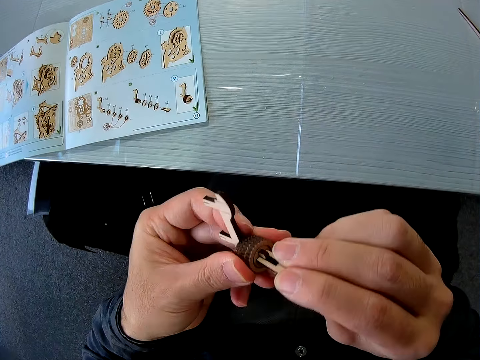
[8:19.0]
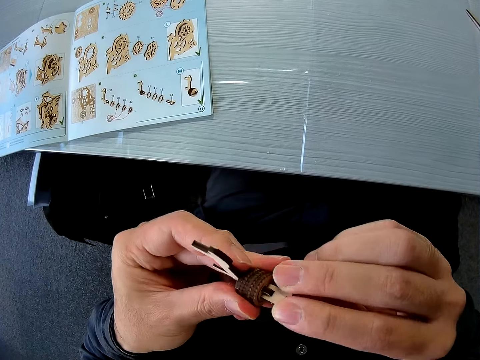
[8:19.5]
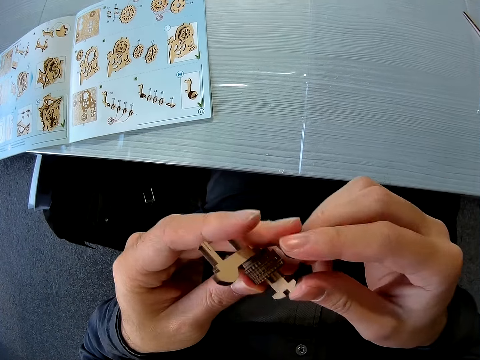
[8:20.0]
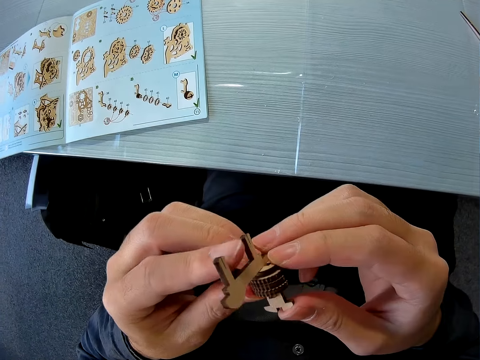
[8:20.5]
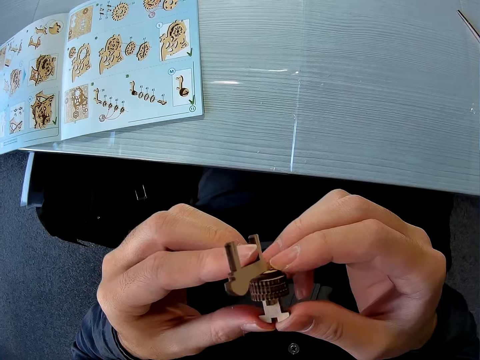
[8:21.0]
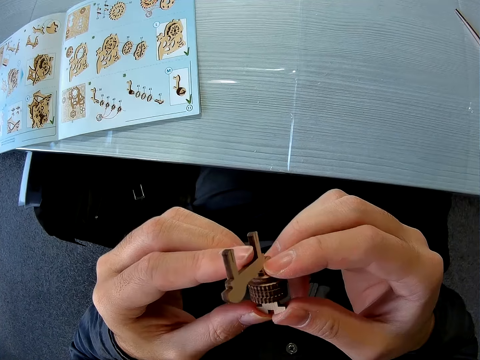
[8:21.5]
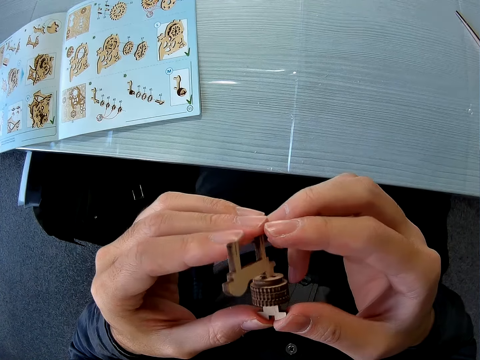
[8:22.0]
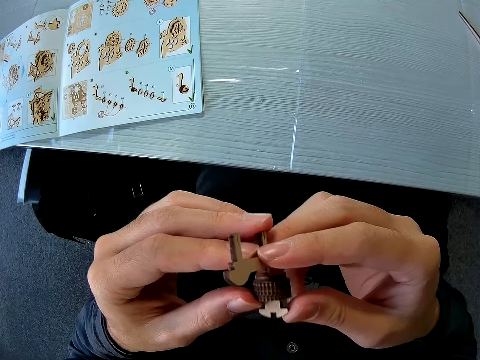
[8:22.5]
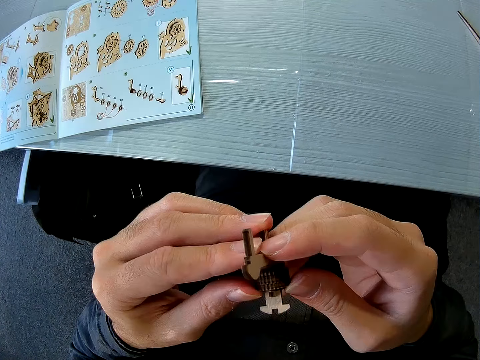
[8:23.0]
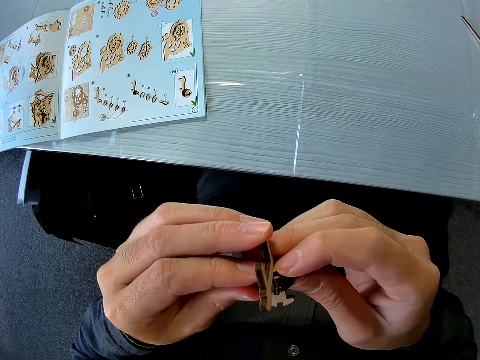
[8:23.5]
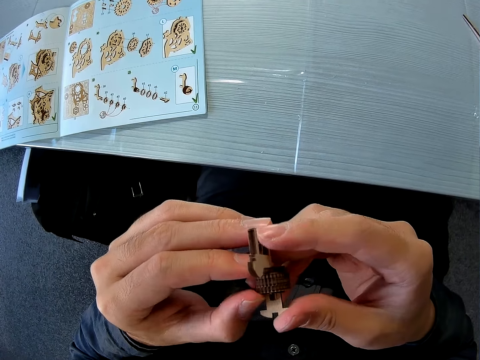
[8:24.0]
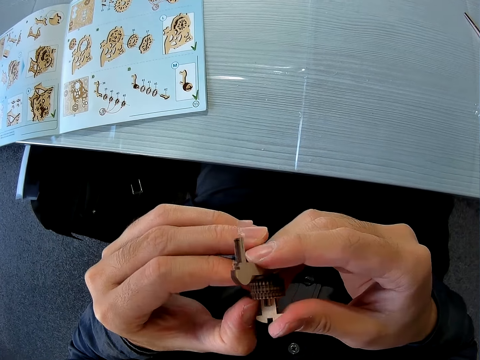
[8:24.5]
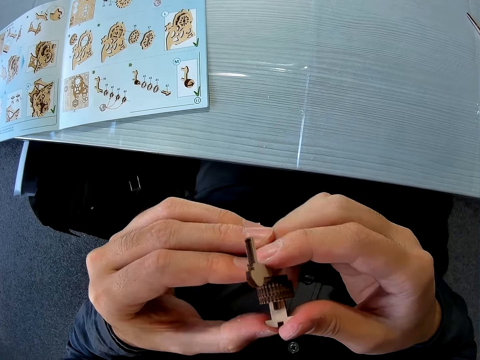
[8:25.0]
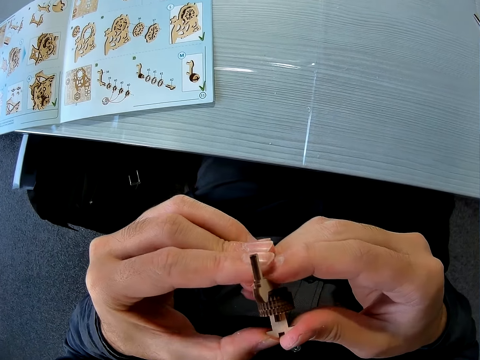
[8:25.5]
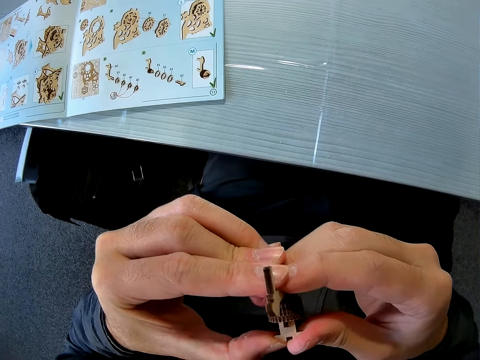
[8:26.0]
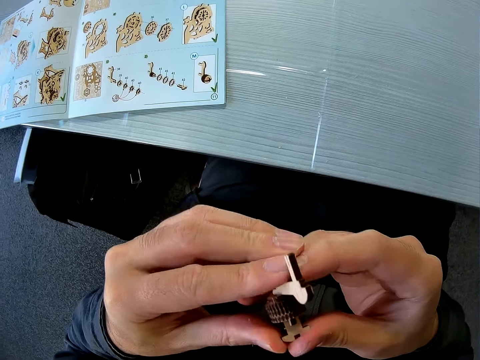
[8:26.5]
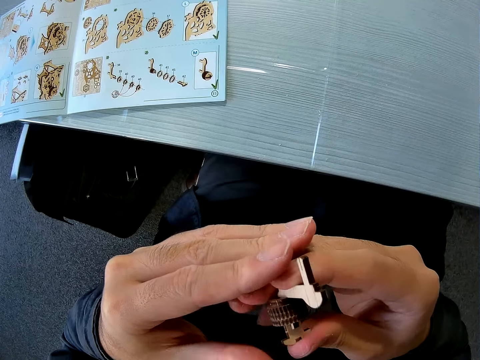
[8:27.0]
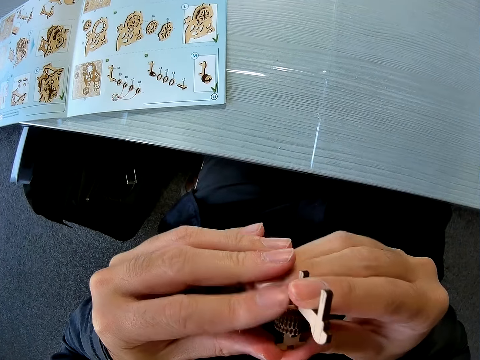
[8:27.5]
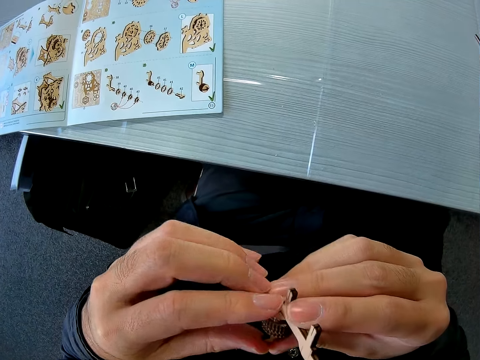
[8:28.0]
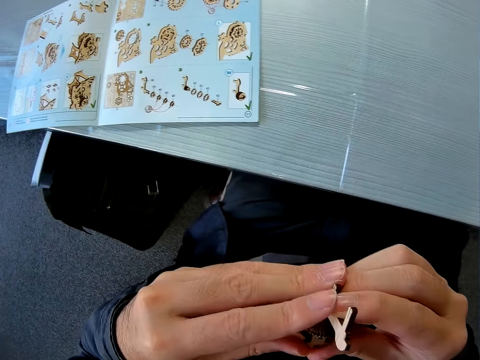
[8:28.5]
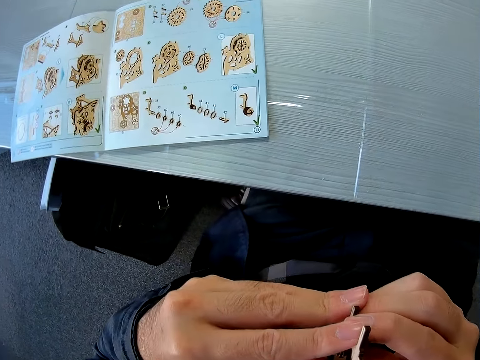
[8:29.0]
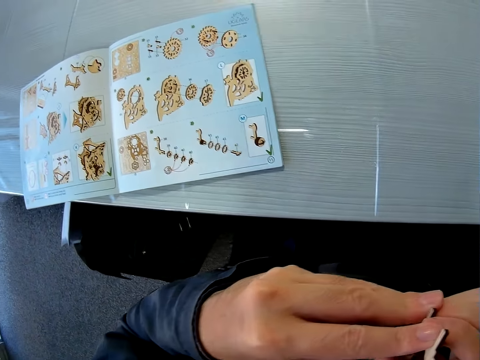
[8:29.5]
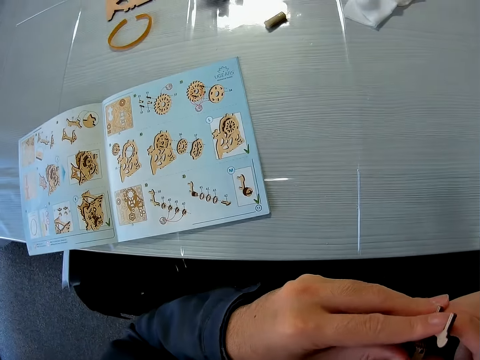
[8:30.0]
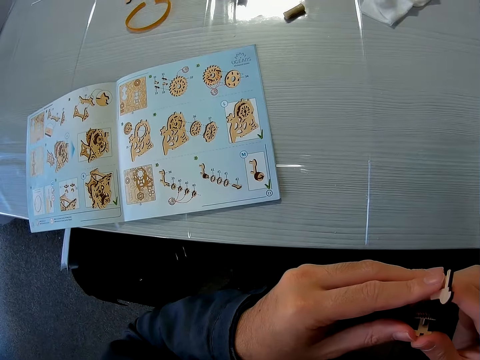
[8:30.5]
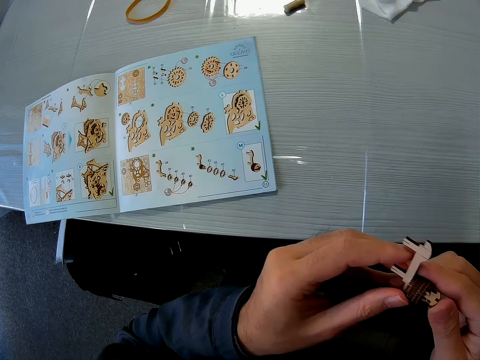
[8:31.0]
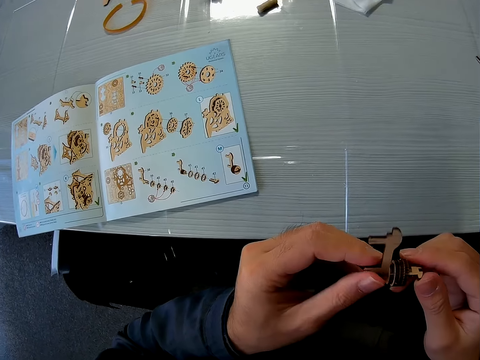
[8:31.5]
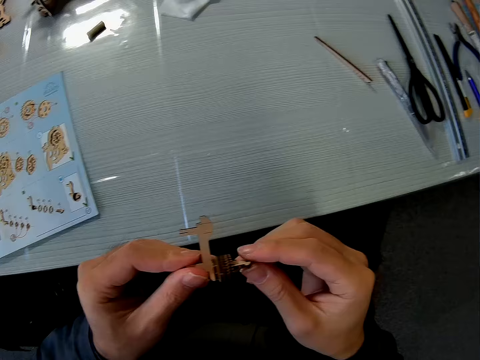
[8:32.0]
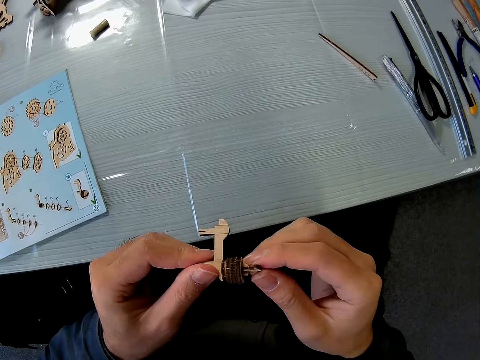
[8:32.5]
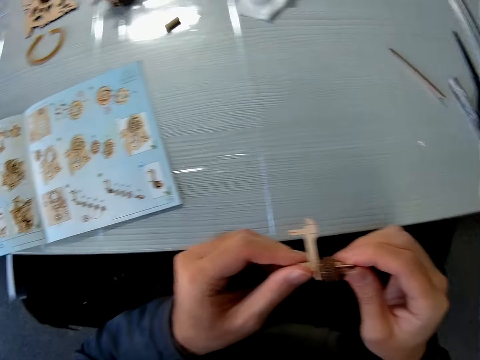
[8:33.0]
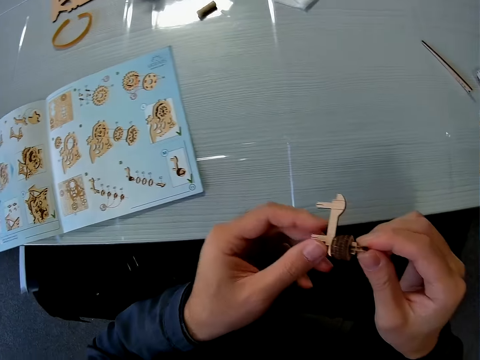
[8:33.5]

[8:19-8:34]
The camera wearer looks at the gear model. They press the gear models together. They look at the pictures.

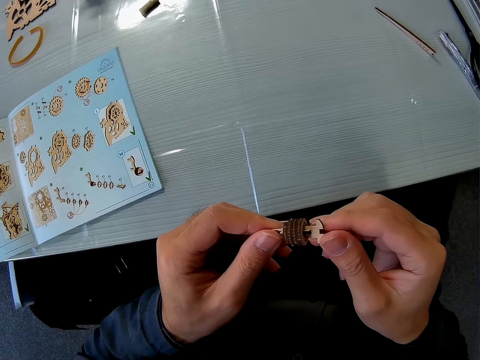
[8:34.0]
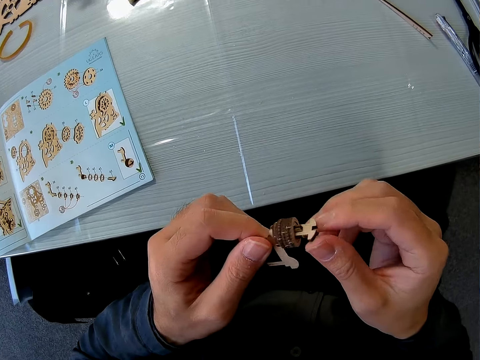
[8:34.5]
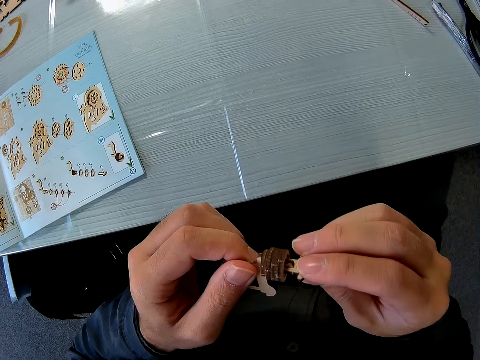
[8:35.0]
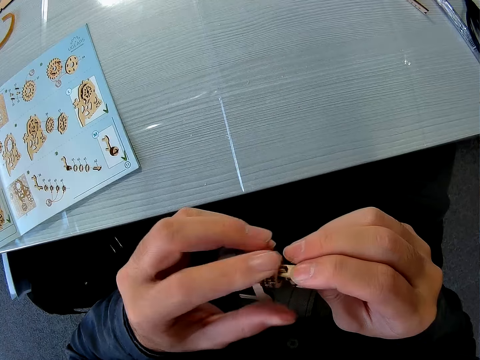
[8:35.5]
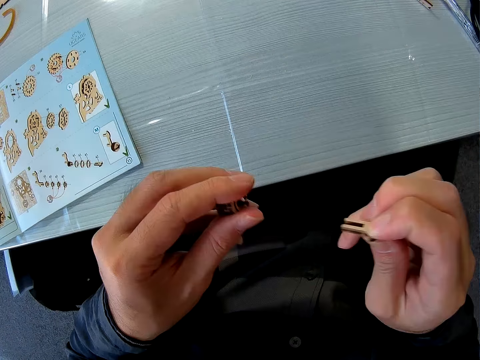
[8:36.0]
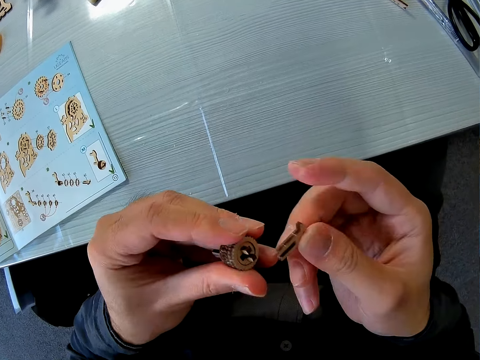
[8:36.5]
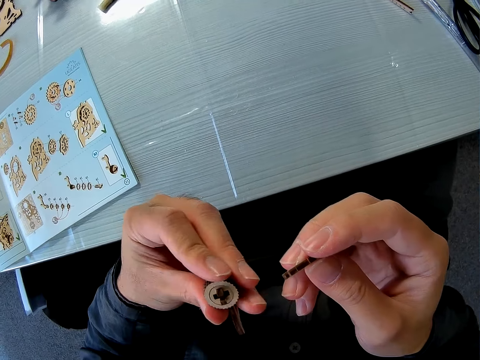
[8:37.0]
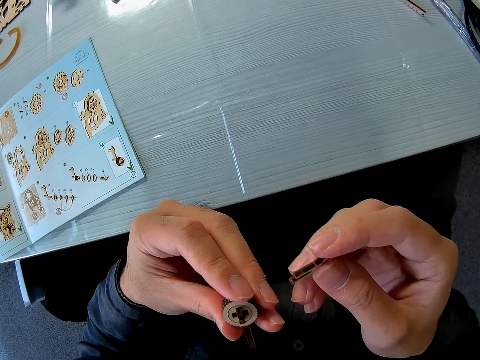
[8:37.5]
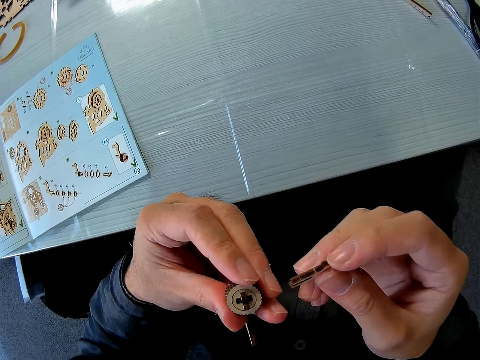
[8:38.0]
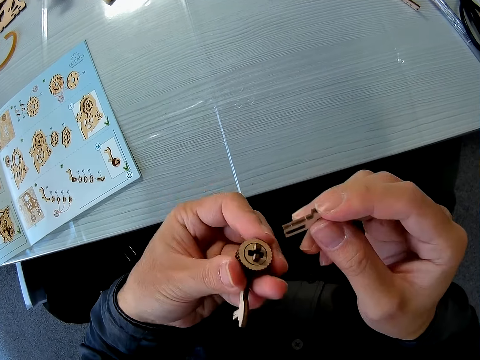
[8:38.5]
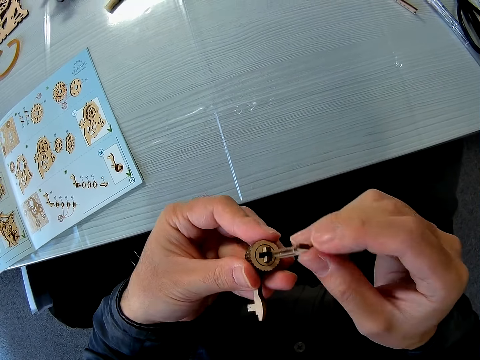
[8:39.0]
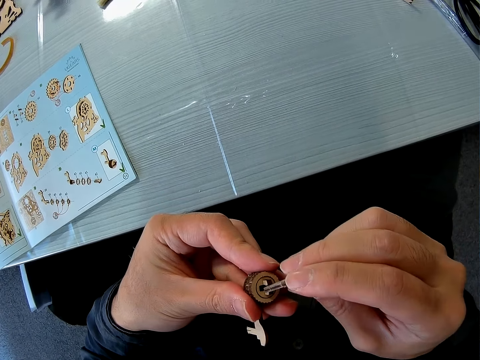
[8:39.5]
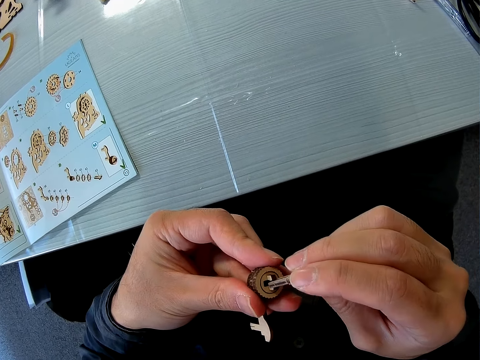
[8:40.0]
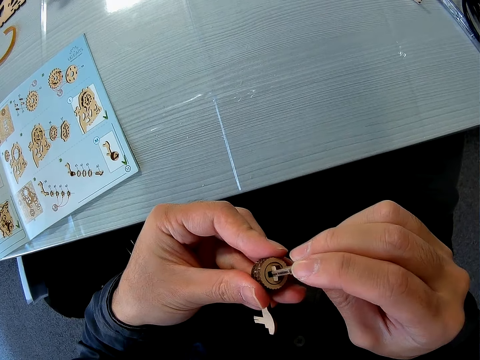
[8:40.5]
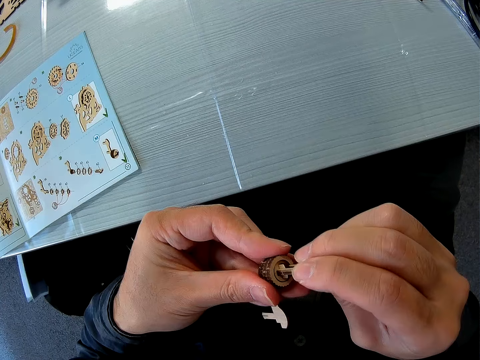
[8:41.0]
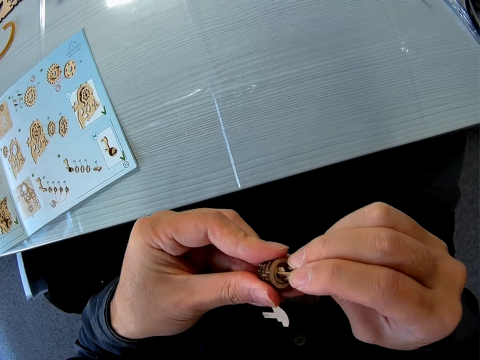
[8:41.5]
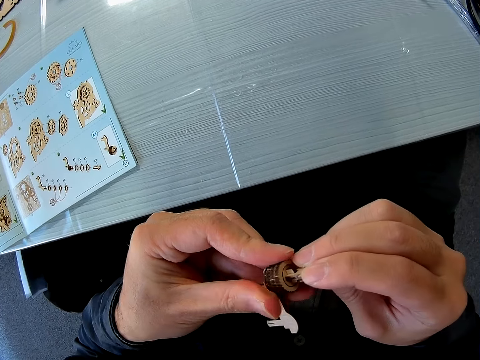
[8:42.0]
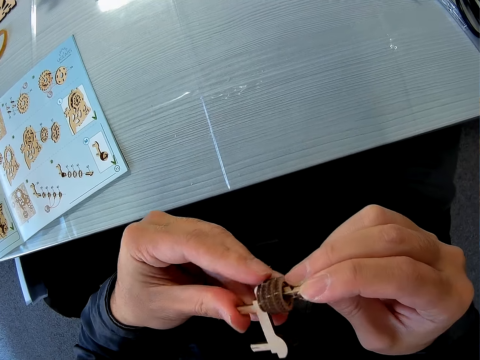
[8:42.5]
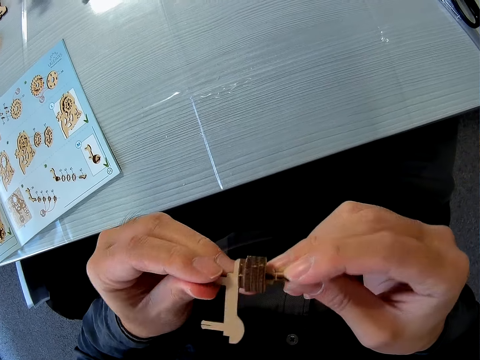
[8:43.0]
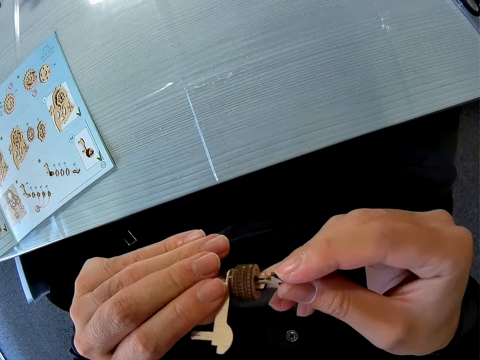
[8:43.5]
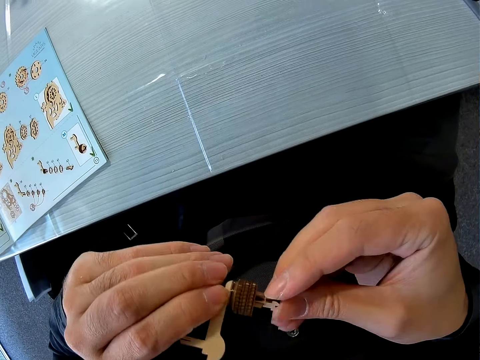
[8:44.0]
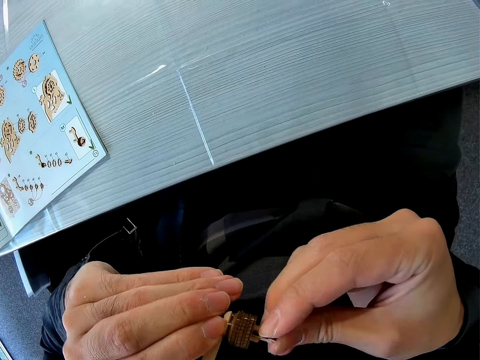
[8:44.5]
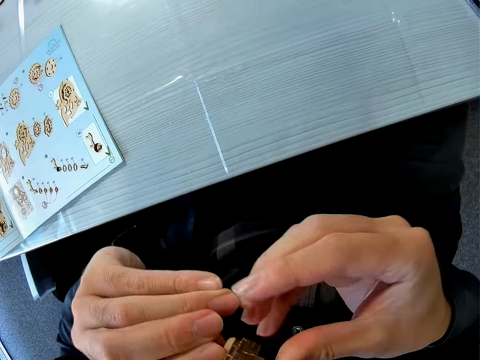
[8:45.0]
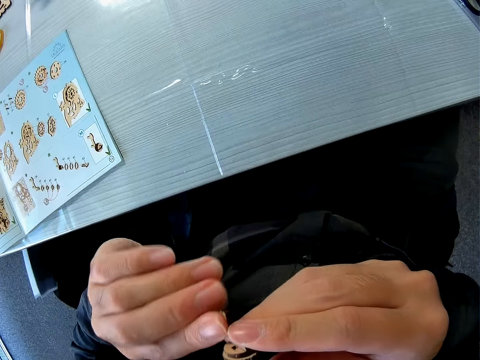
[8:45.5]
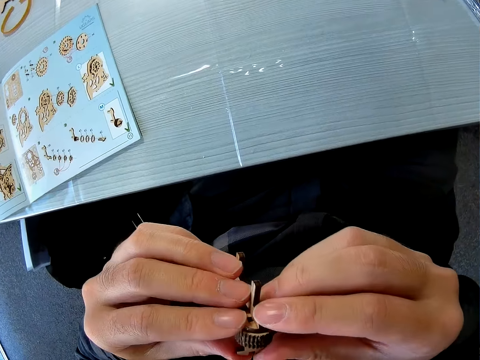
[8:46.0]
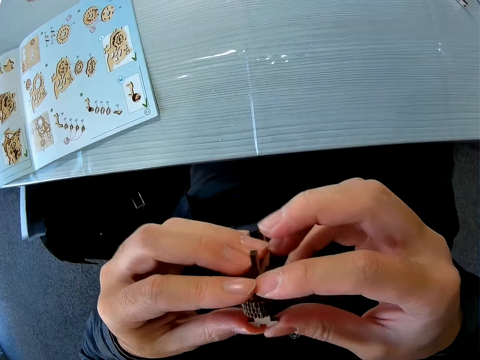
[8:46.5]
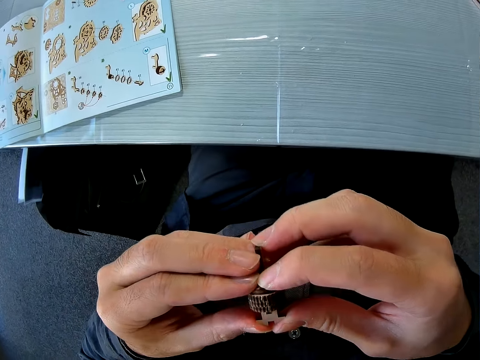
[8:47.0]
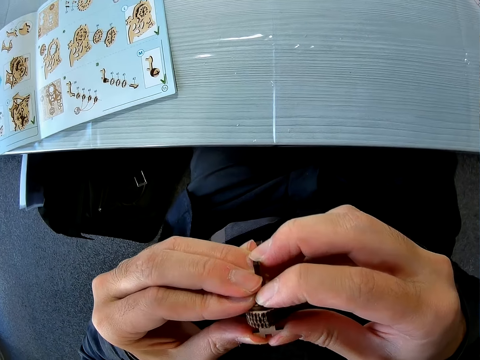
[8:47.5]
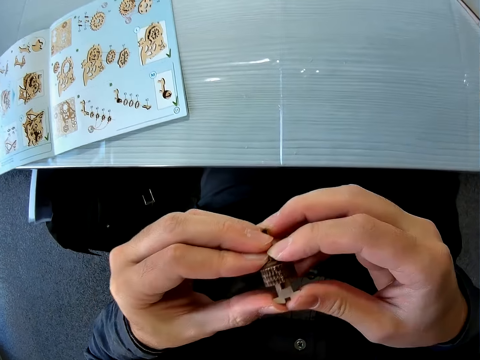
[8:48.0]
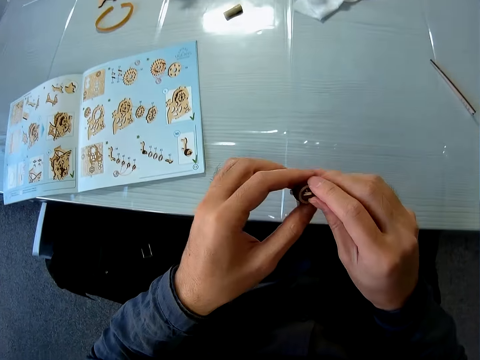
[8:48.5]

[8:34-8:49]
The camera wearer looks at the gear model. They remove the gear model. They look at the gear model. They insert a puzzle piece back. They press the gear model.
